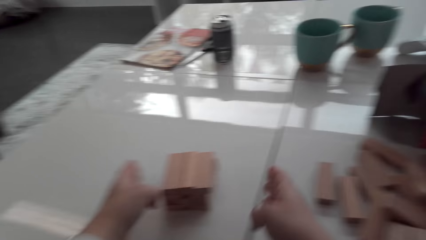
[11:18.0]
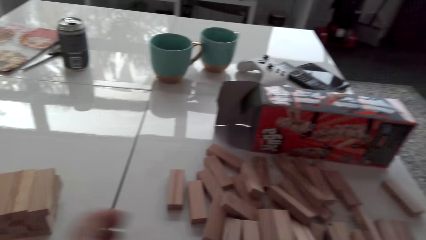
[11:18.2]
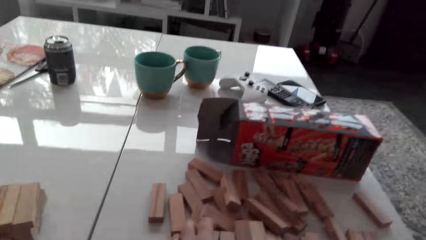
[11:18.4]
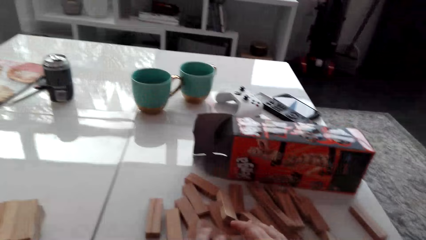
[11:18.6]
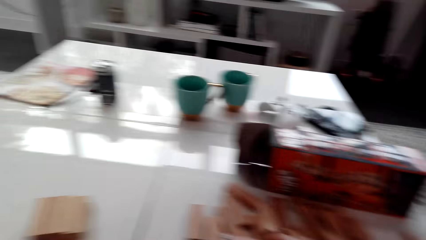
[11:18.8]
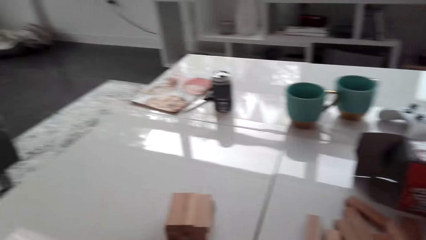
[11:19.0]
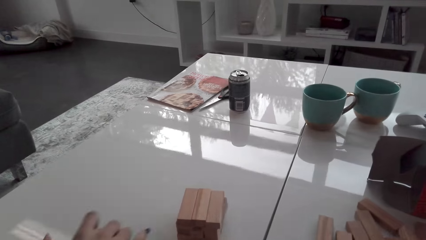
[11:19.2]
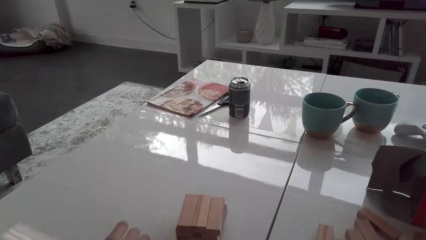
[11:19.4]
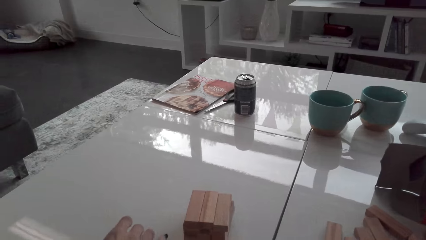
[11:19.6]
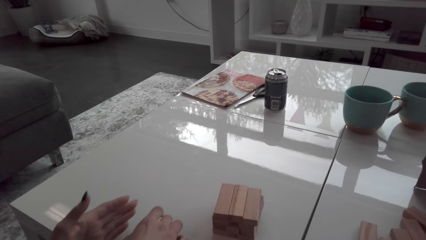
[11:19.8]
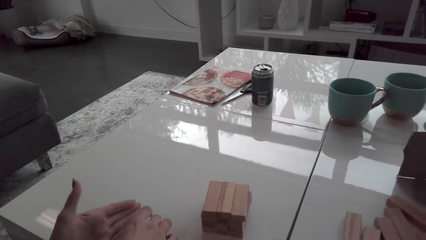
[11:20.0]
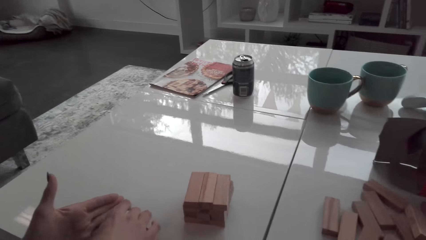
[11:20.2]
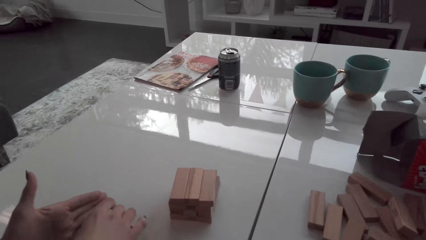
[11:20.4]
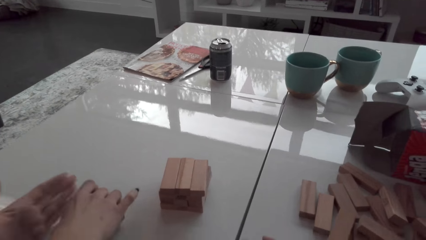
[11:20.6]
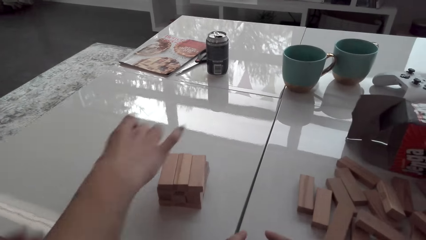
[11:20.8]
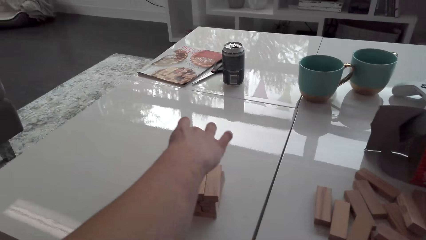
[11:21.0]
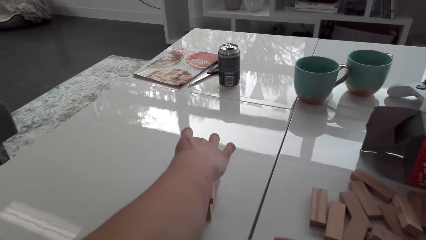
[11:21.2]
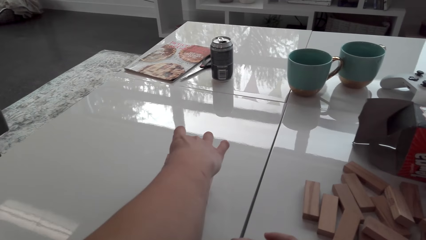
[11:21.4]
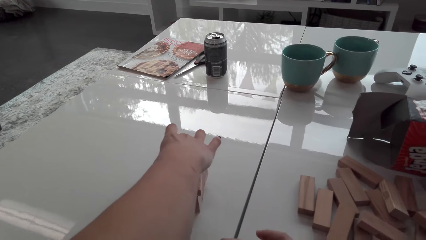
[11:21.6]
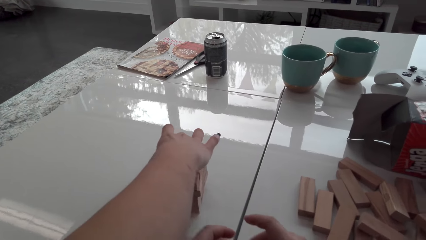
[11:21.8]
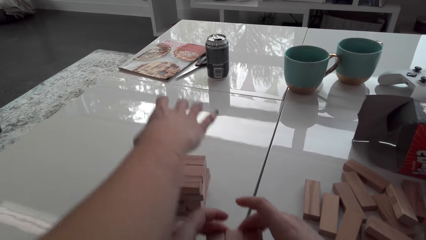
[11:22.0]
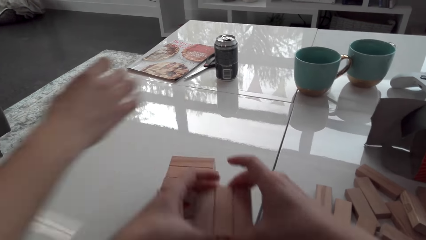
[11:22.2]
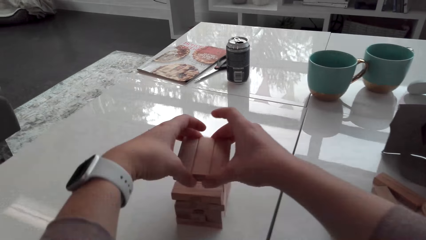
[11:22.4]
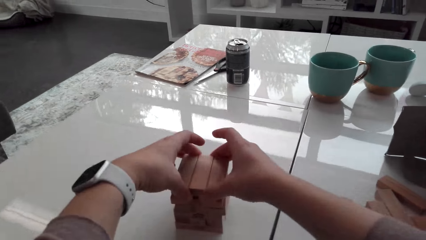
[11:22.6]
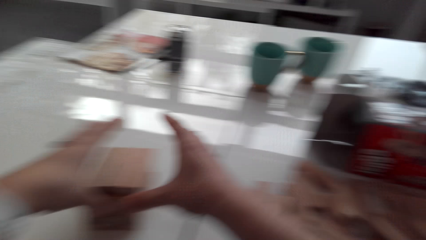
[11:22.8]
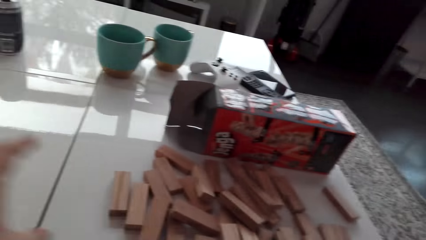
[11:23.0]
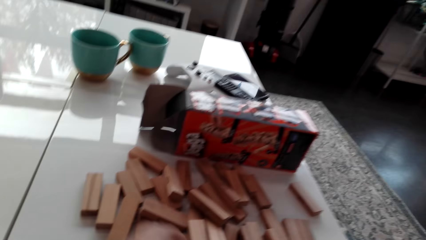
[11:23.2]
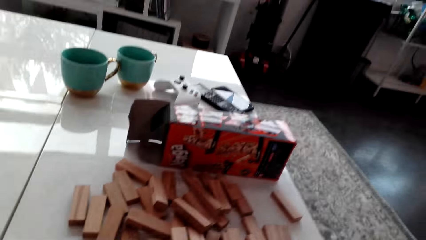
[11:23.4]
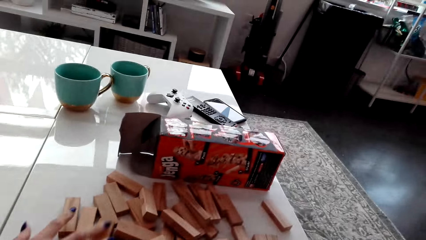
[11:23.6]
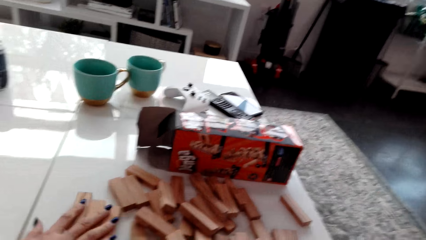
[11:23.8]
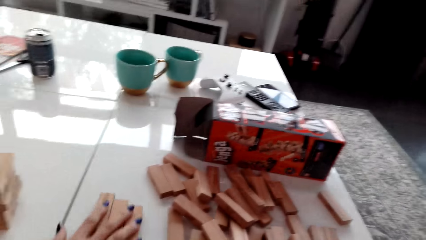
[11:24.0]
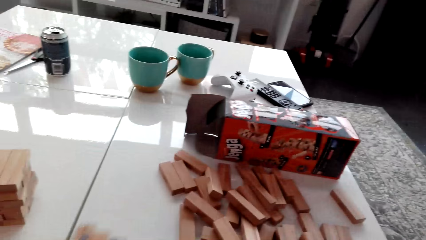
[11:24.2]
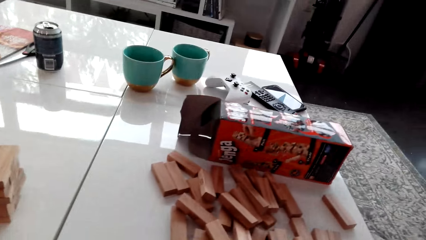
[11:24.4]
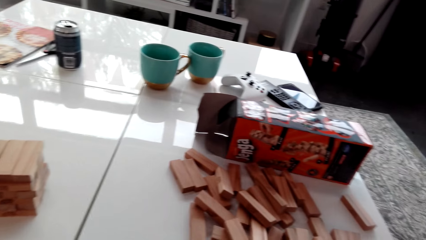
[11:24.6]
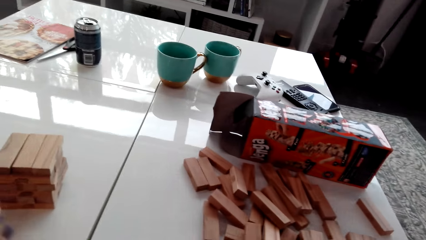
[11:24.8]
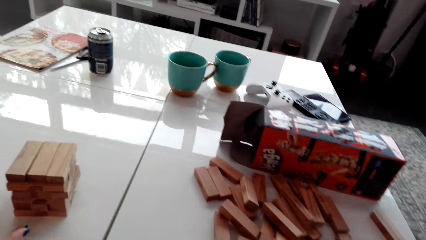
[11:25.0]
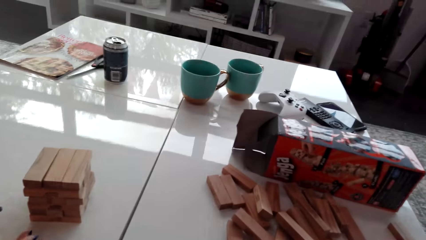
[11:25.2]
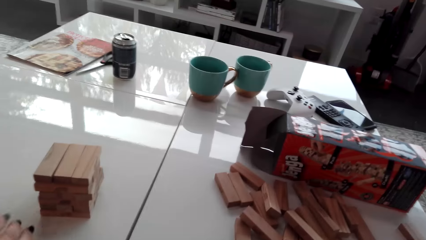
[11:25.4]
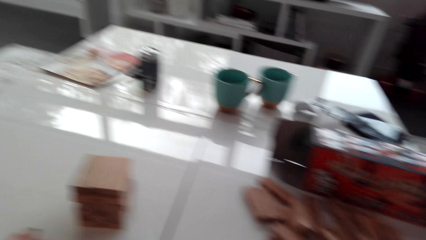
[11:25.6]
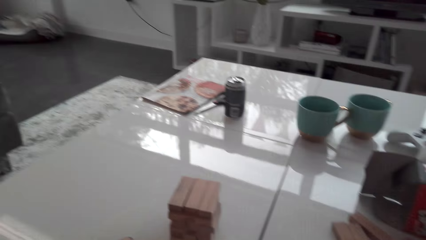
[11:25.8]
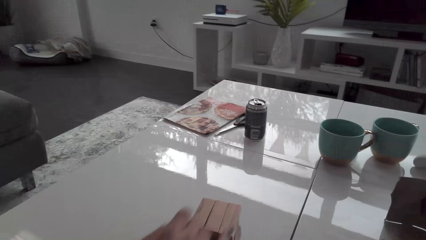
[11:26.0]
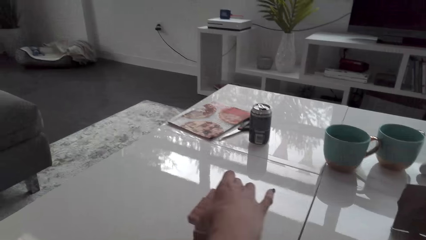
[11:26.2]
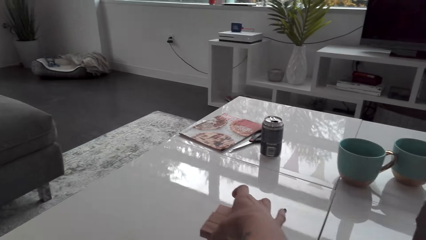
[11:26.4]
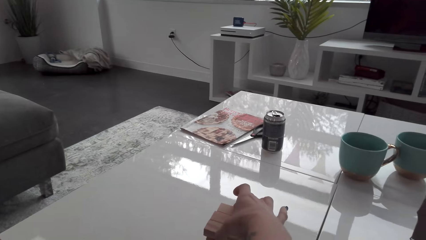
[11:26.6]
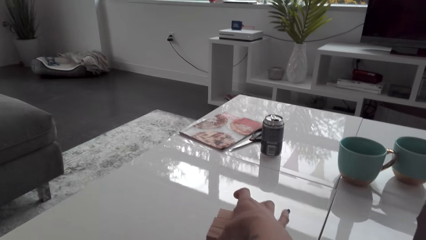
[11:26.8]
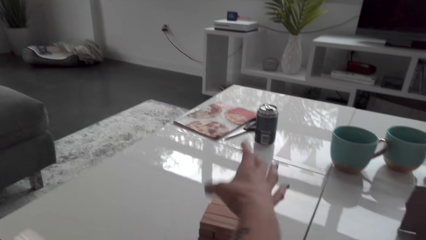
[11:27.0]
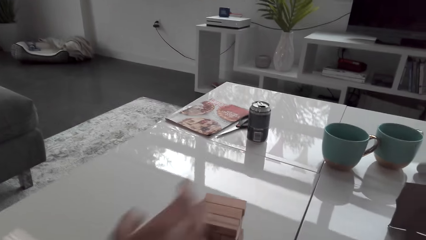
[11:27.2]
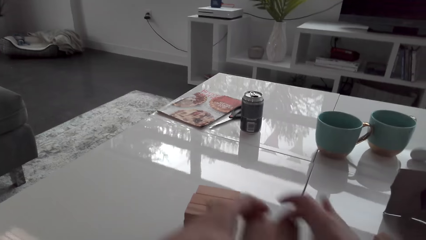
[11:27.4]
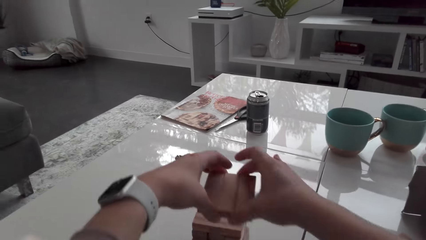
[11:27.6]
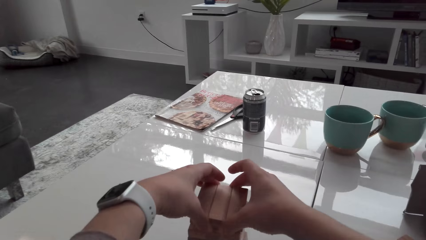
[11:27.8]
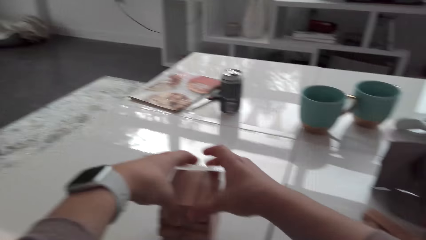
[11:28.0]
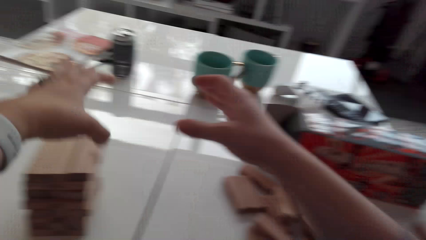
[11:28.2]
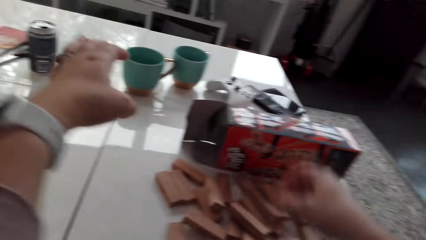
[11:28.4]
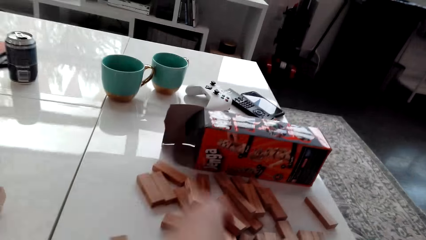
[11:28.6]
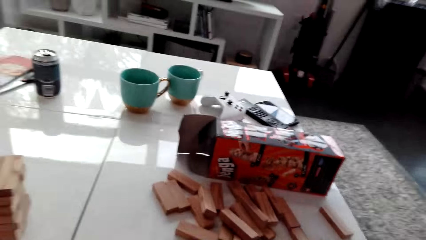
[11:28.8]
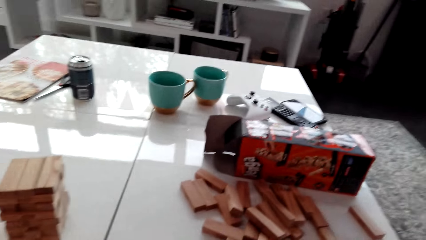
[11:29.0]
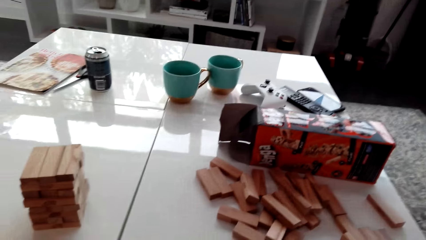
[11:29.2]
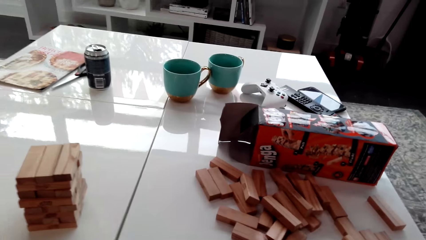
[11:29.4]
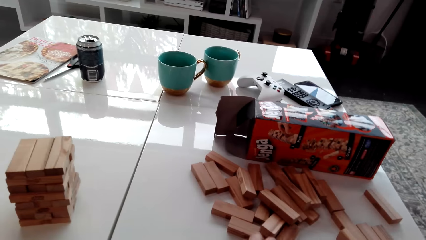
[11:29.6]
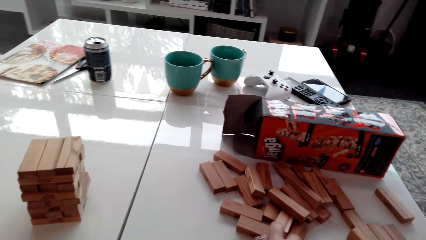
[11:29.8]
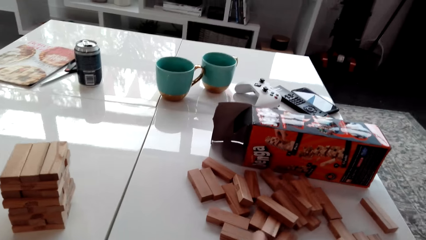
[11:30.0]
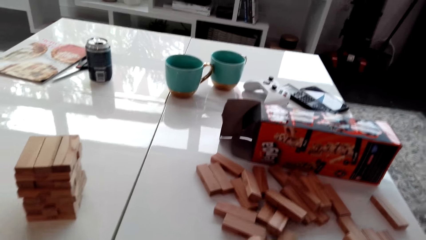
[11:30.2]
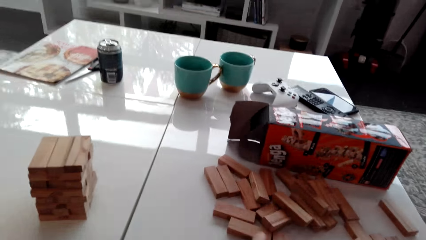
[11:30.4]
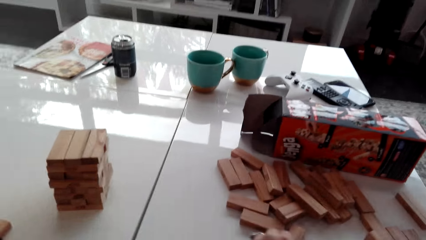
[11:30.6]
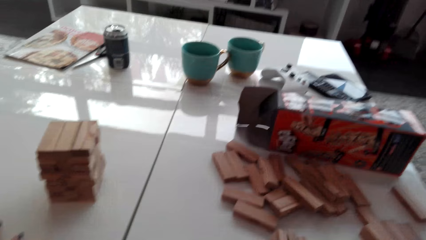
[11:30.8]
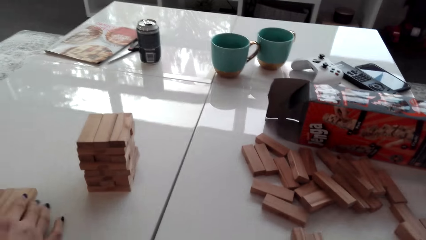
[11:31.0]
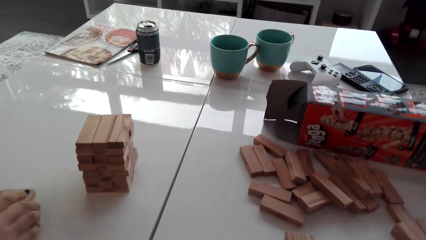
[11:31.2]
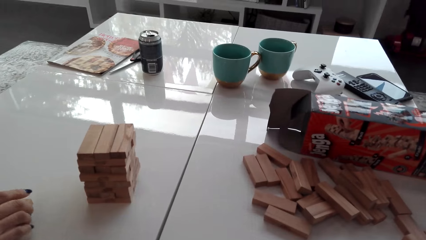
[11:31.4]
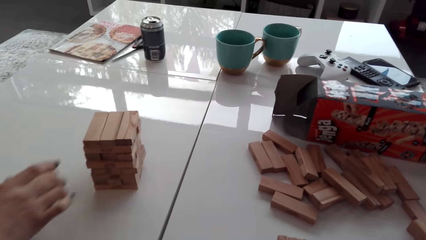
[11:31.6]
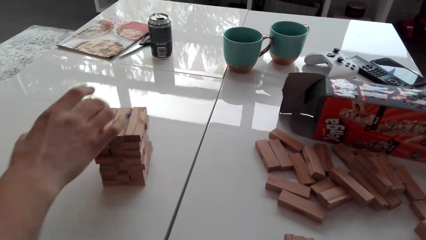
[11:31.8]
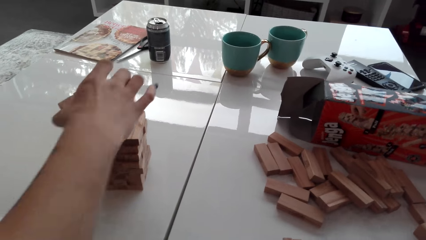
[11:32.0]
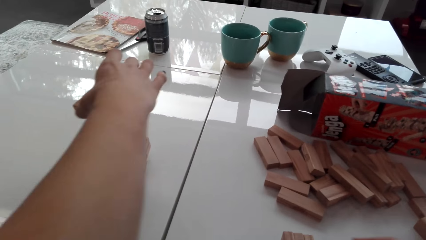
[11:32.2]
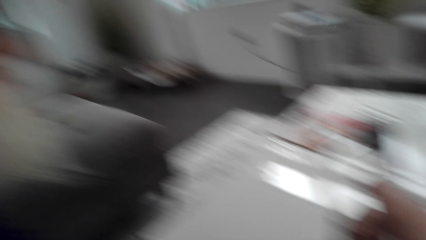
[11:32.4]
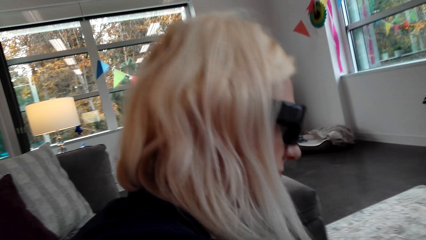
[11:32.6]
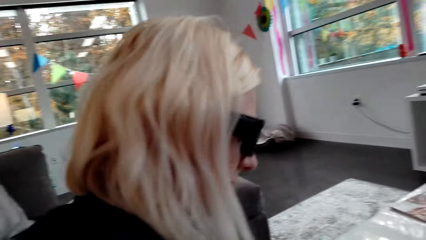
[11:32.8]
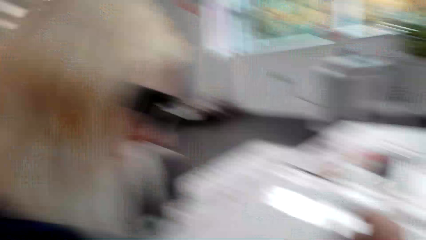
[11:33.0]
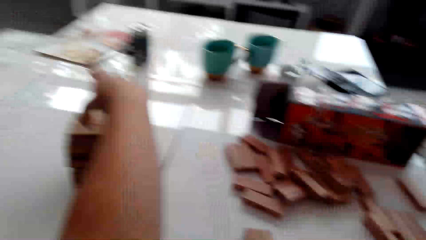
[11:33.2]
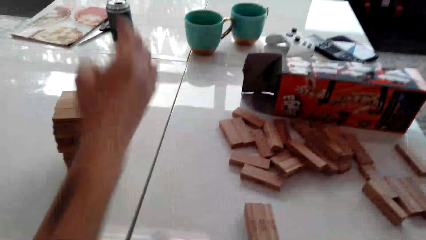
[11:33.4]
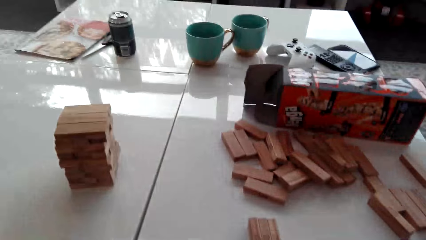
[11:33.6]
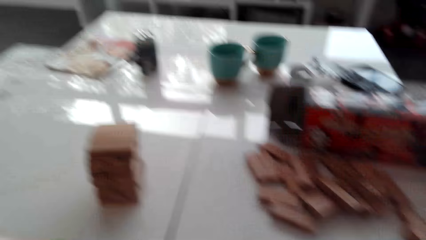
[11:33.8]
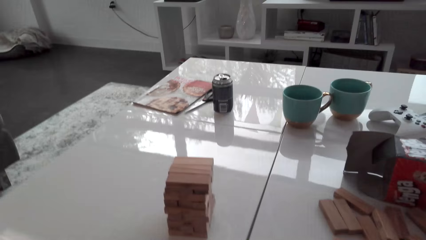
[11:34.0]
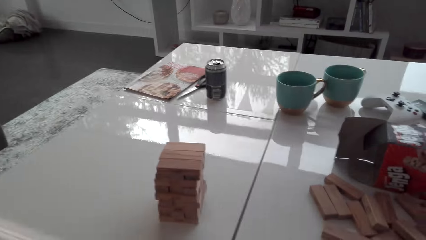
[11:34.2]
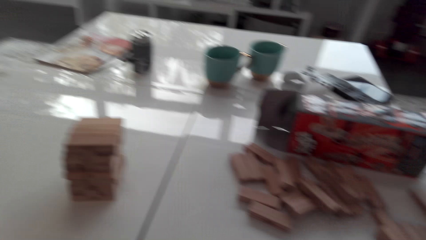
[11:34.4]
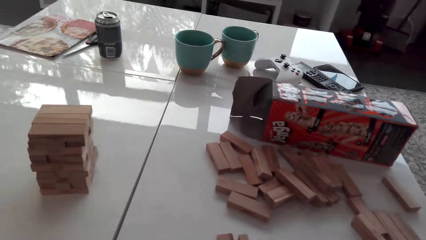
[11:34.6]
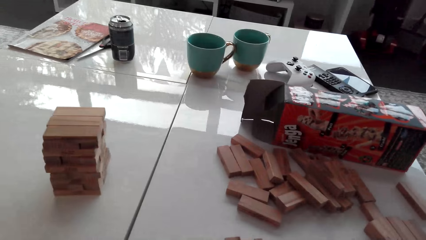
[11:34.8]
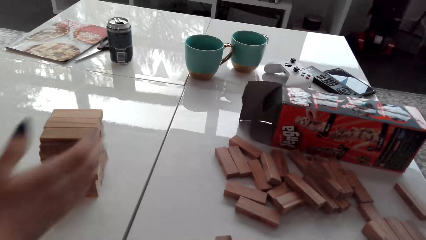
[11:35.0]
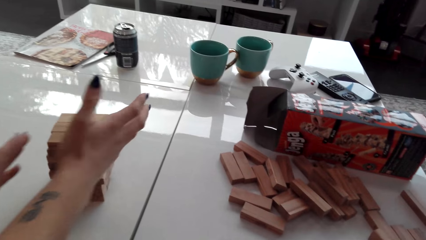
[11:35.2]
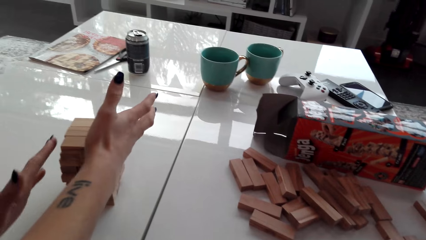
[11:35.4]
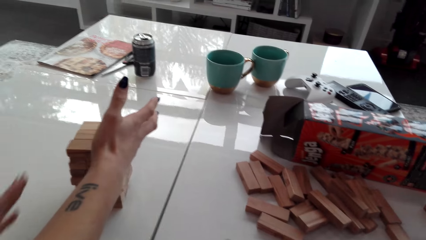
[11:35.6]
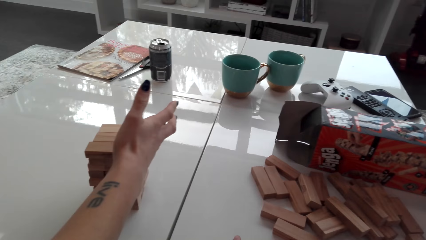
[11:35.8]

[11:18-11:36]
The camera wearer collects blocks. A woman arranges wood bricks and stacks blocks on a tower. The camera wearer arranges wood bricks, stacks blocks on the tower and collects blocks. The woman arranges wood bricks and stacks blocks on the tower. The camera wearer stacks blocks on the tower and arranges wood bricks. They collect blocks. The woman arranges wood bricks and stacks blocks on the tower.
